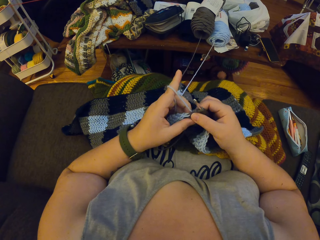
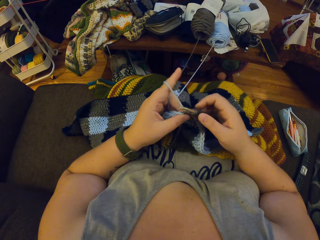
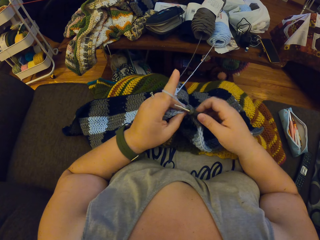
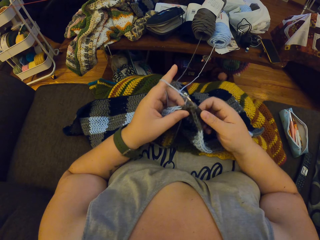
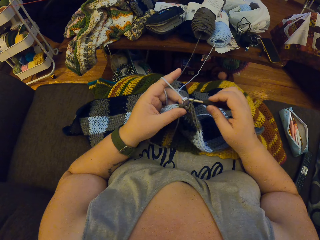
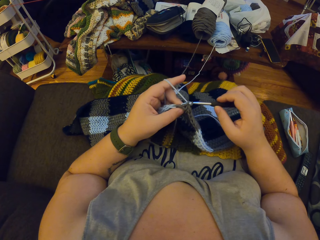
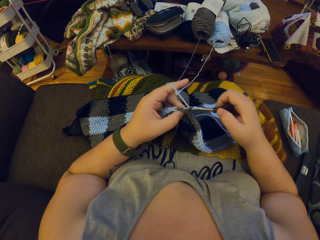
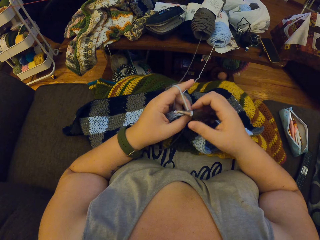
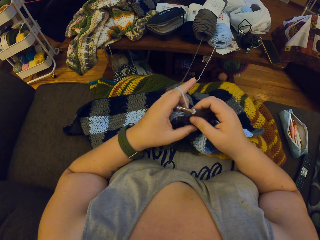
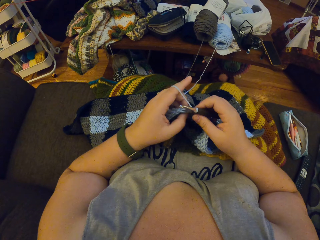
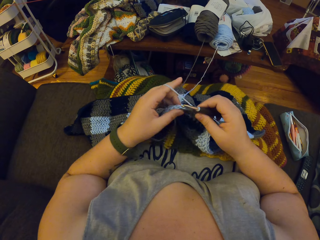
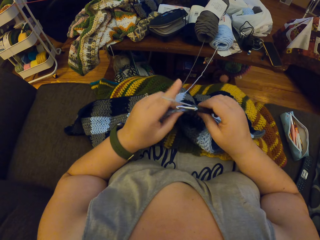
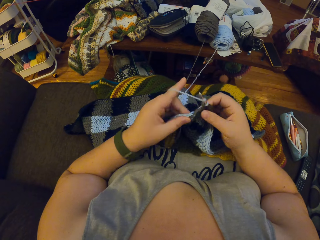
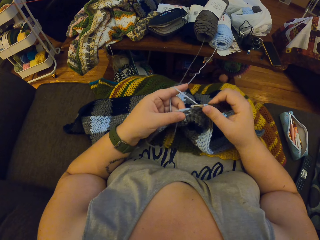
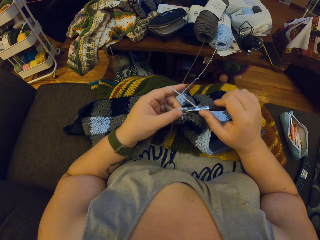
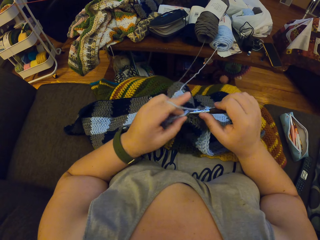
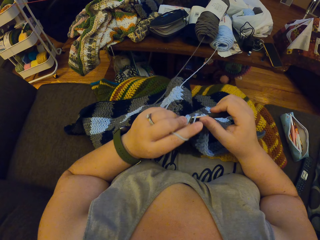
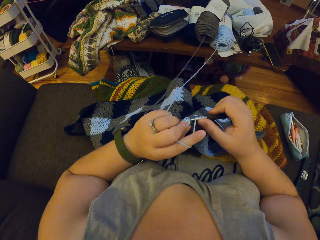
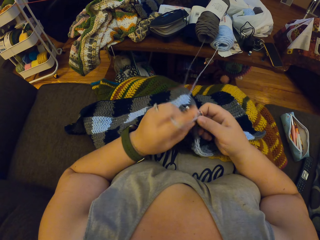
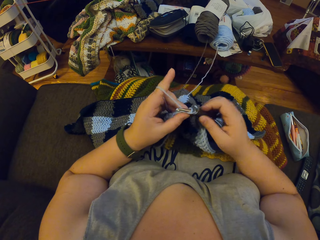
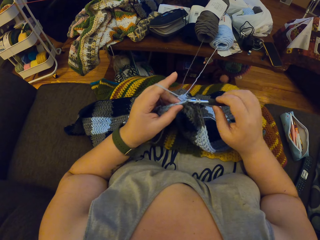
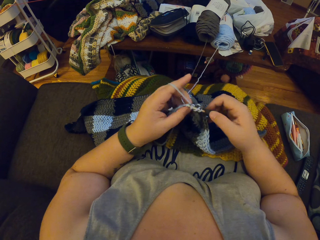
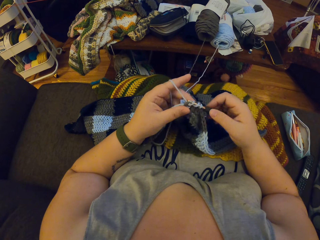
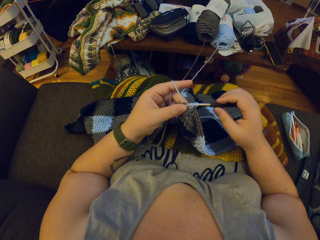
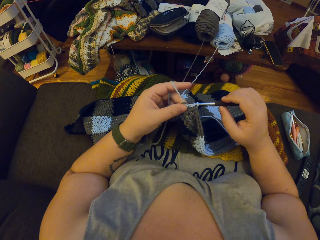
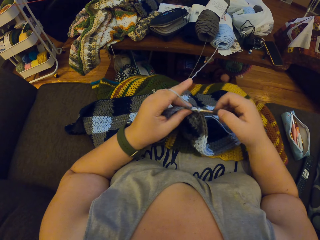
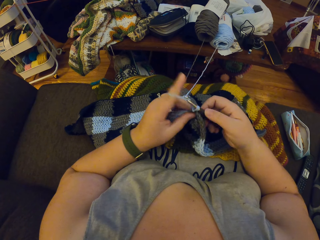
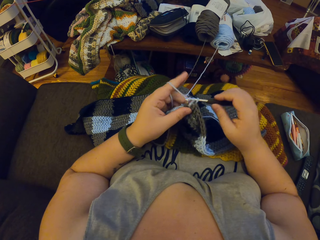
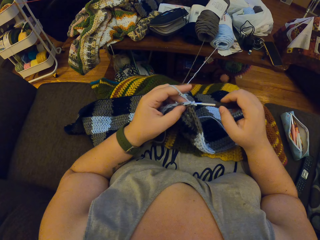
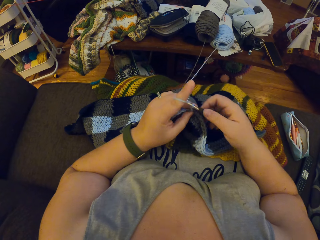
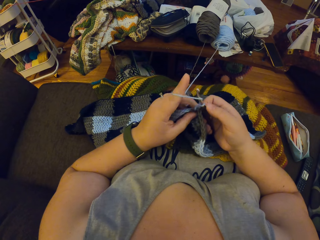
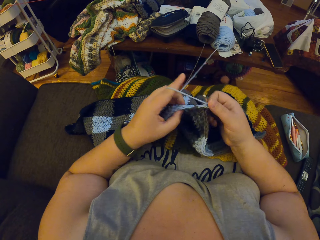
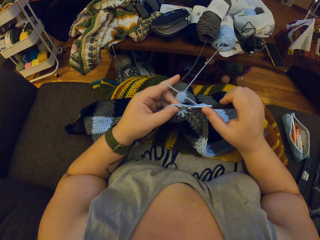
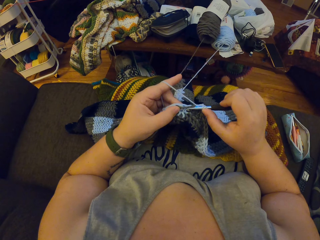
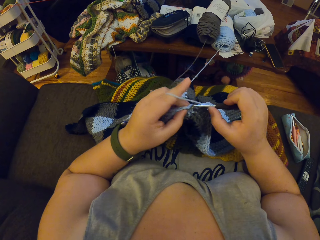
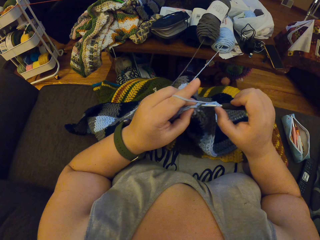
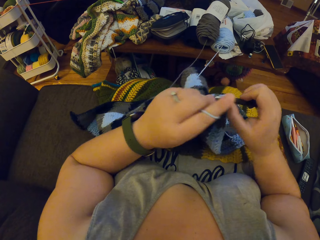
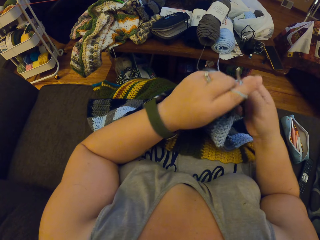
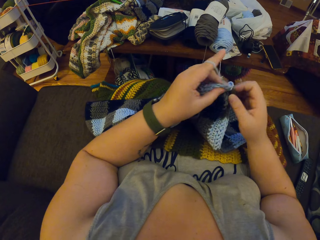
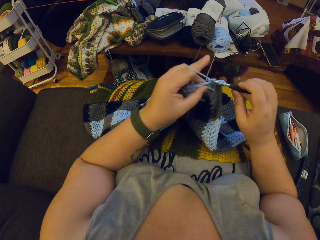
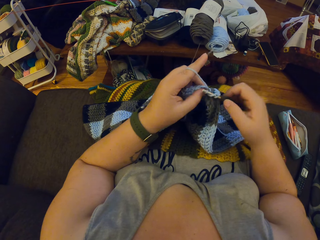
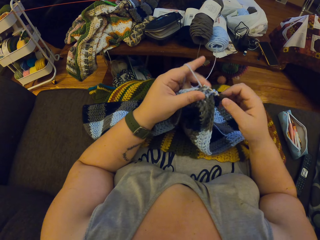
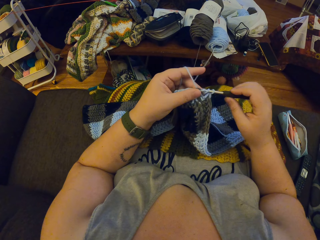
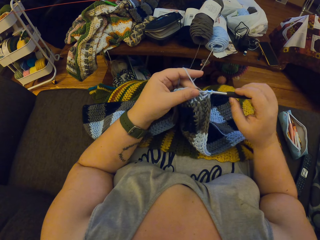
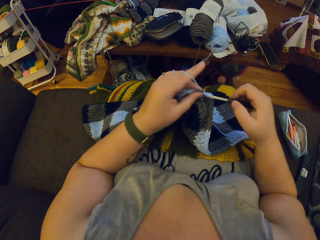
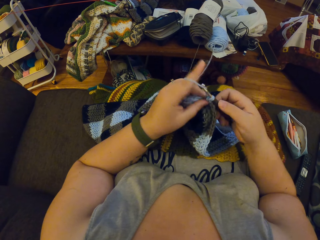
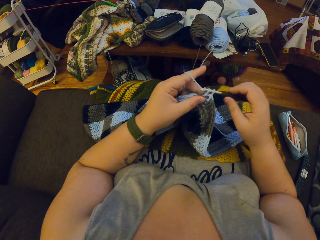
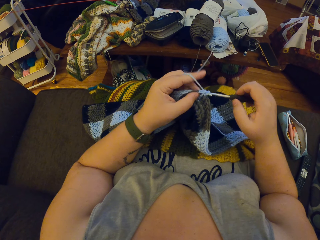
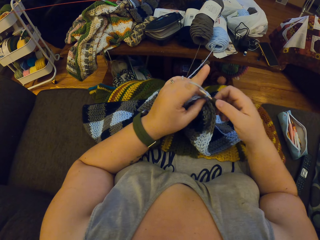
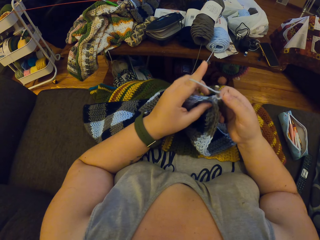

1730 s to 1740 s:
The camera wearer crochets with the blue yarn. She adjusts her left hand.

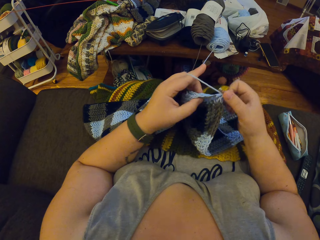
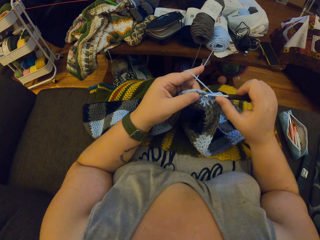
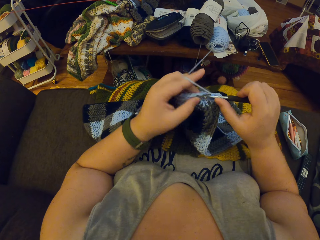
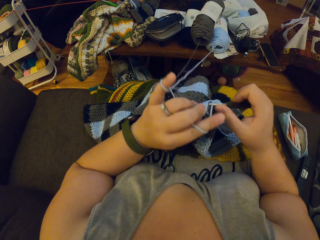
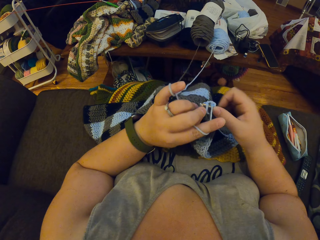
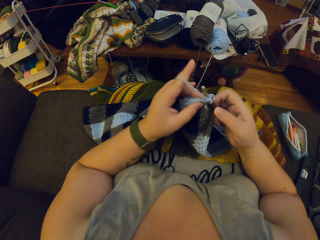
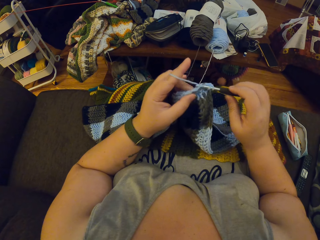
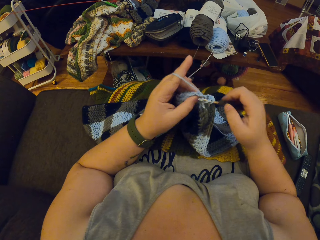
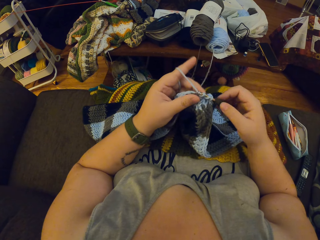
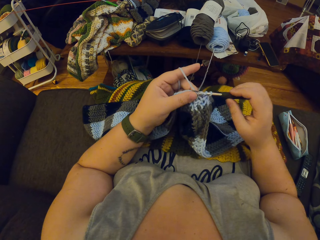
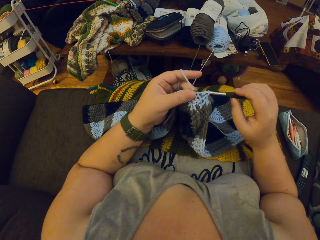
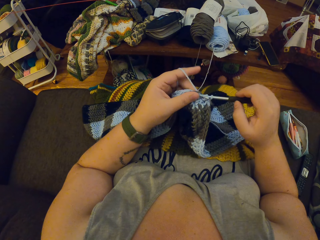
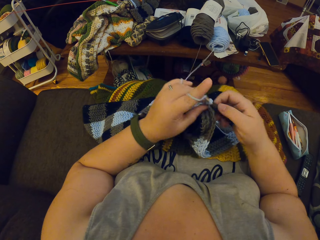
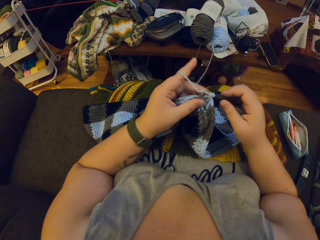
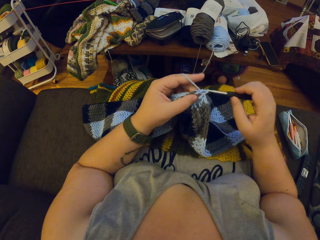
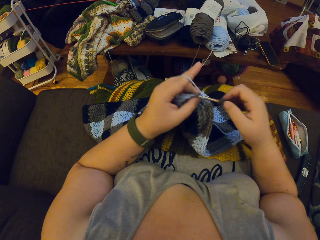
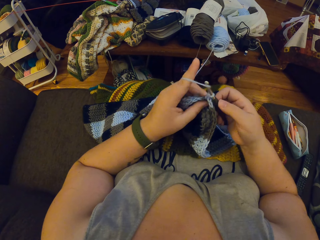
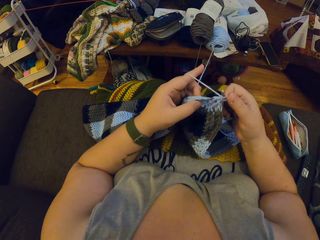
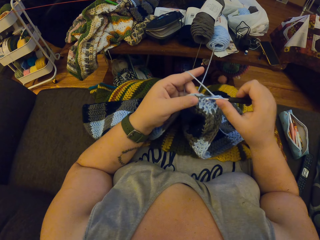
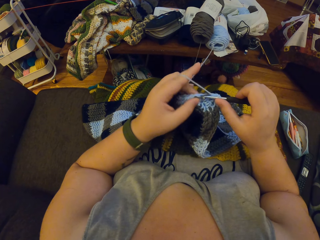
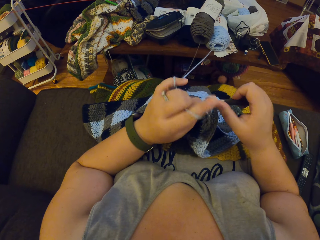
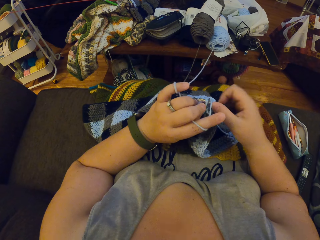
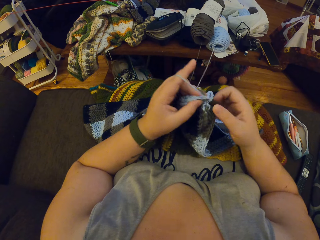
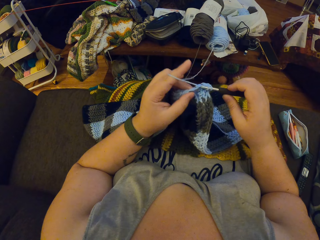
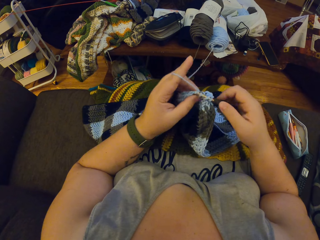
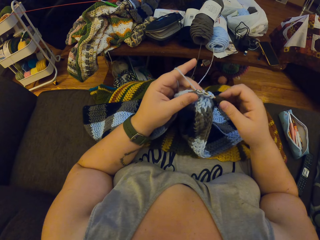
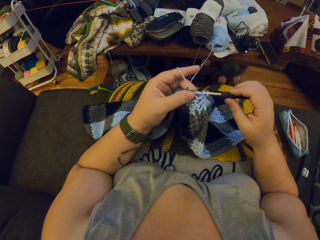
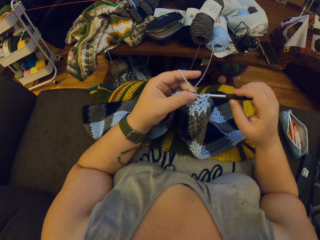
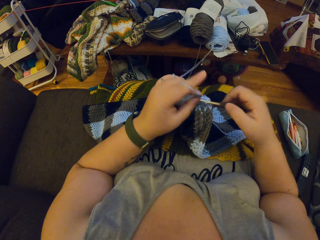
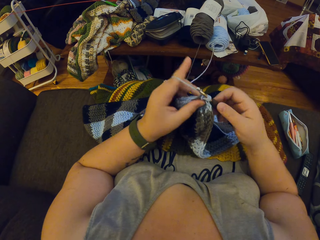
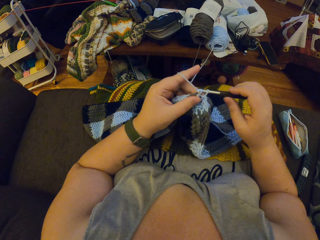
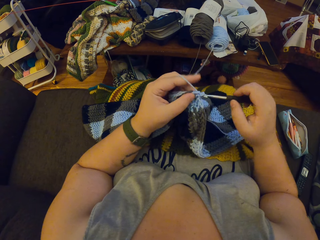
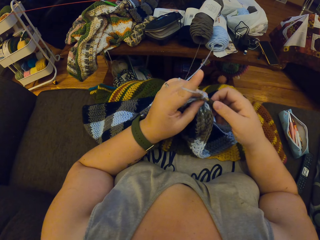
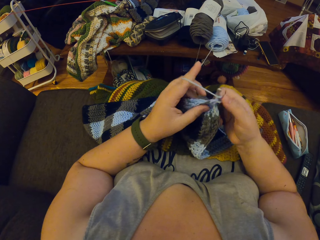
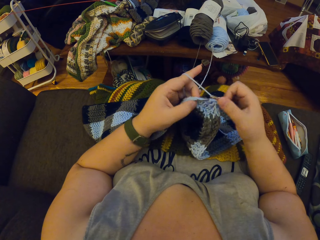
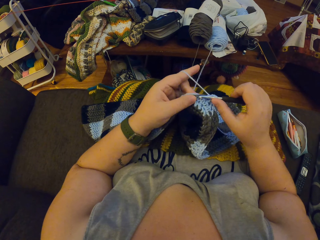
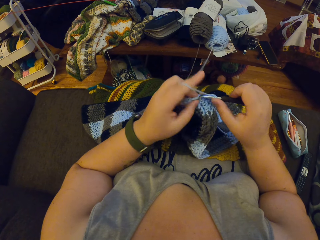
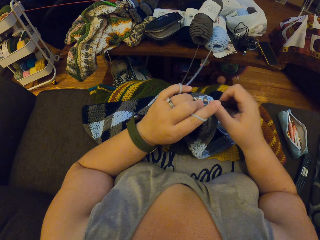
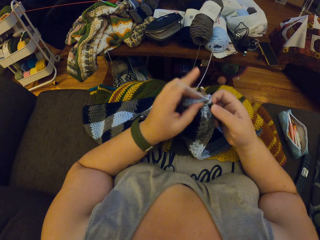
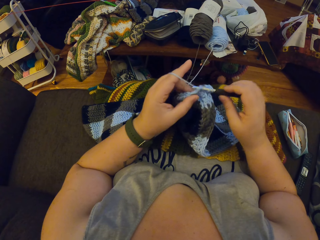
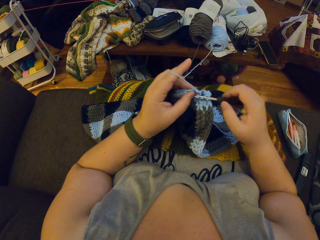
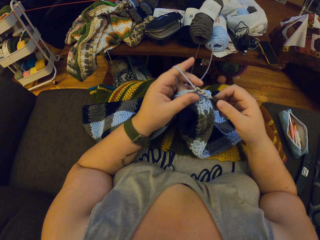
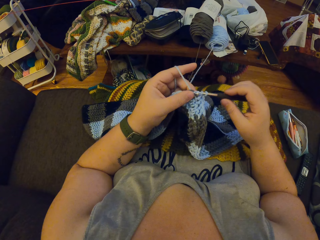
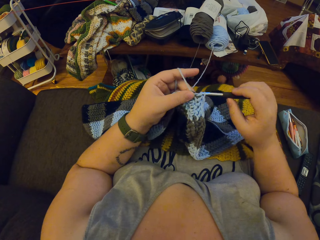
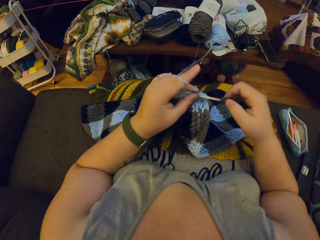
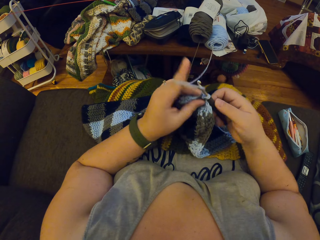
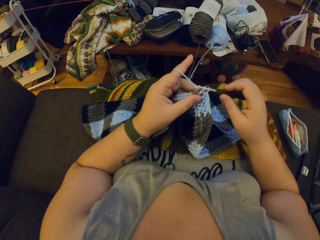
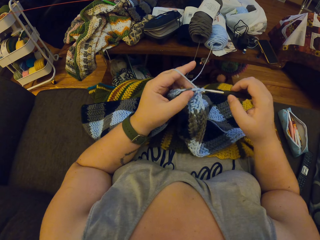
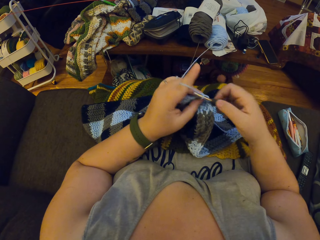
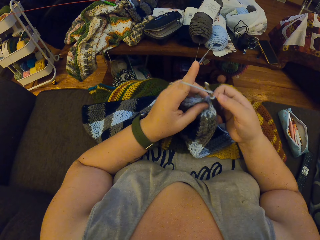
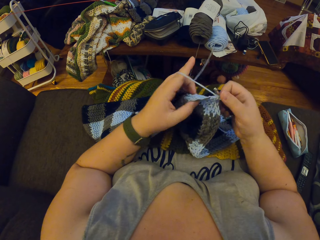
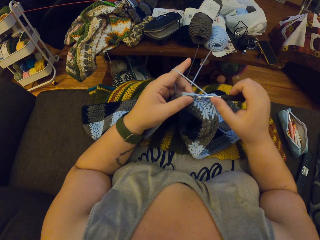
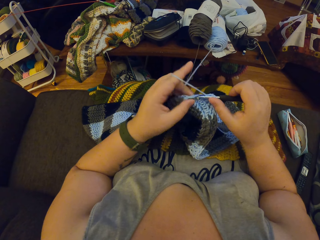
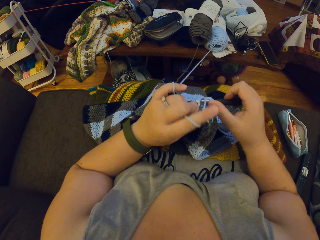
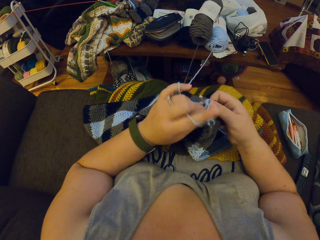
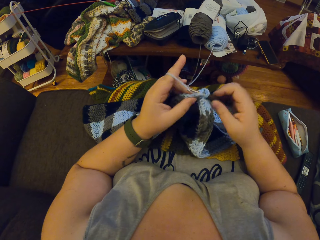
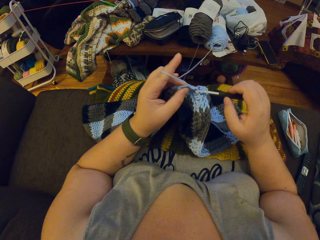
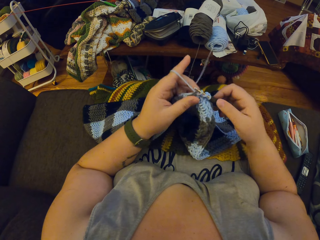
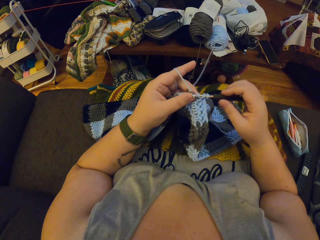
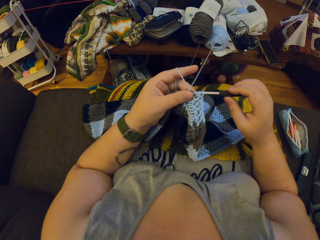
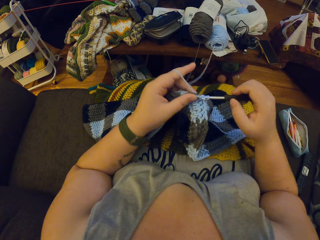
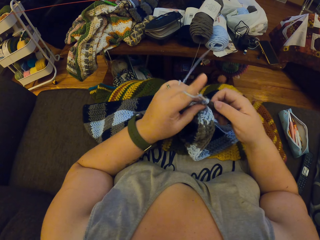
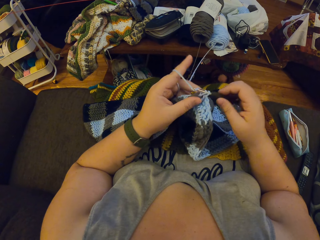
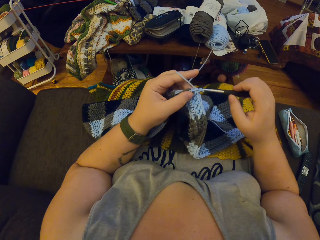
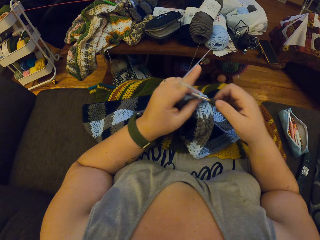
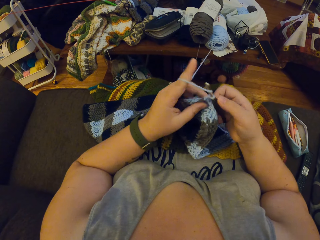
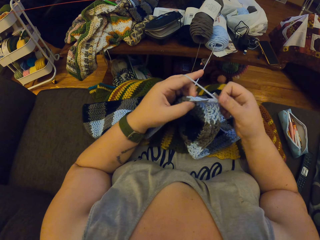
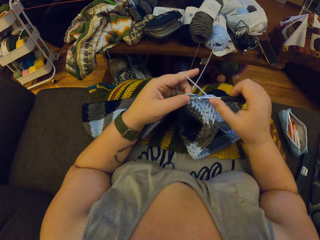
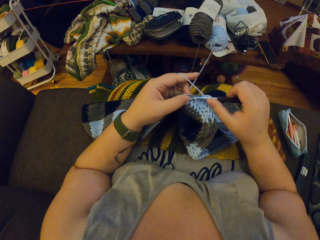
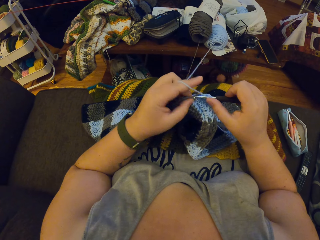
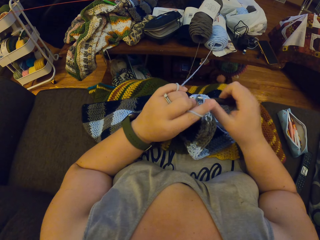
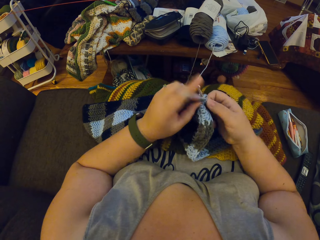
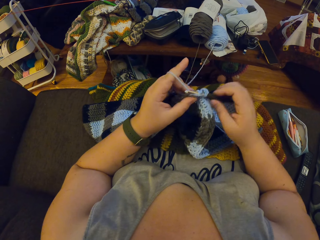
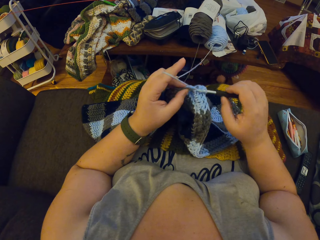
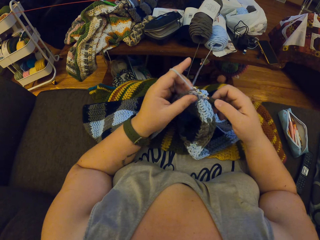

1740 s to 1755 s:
The camera wearer knits the fabric.
